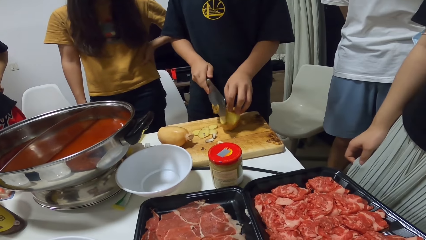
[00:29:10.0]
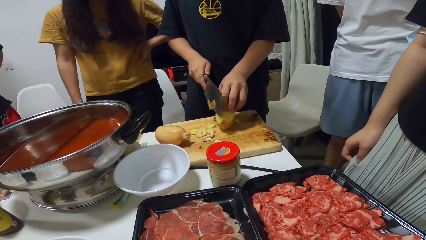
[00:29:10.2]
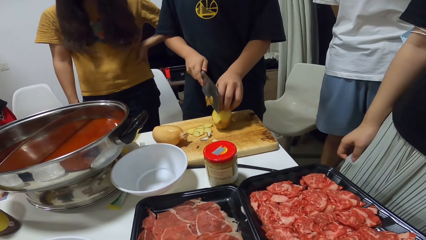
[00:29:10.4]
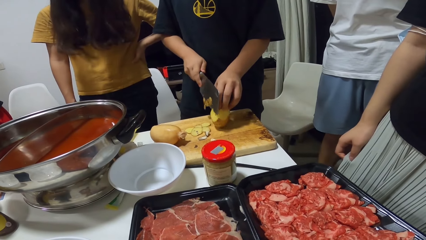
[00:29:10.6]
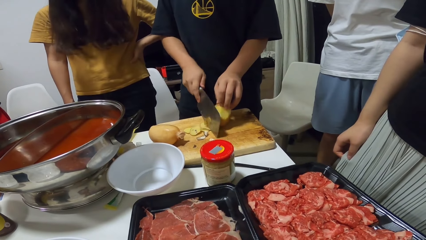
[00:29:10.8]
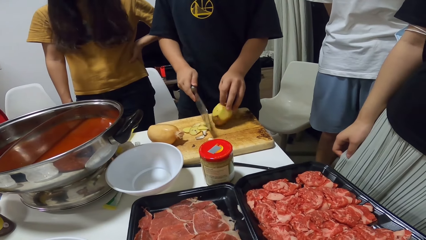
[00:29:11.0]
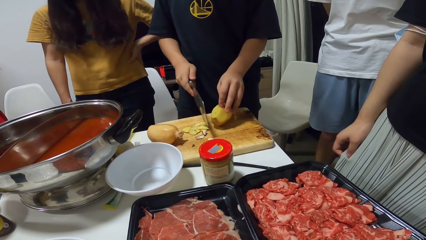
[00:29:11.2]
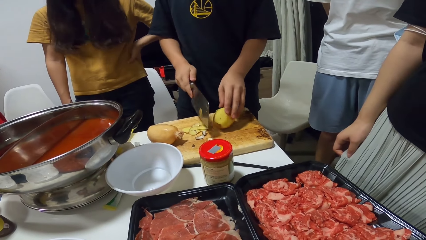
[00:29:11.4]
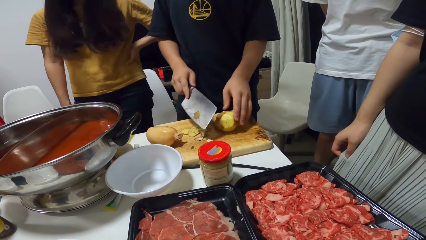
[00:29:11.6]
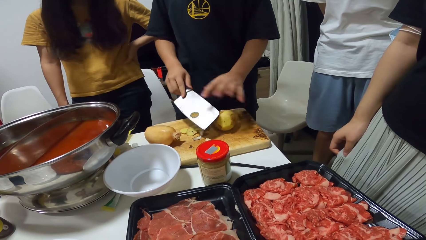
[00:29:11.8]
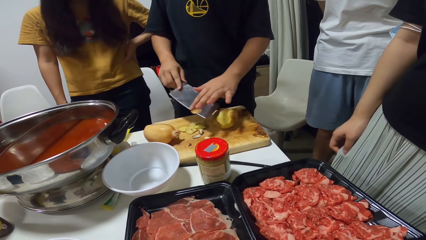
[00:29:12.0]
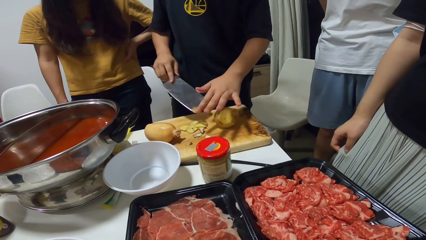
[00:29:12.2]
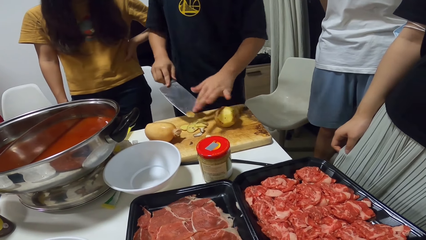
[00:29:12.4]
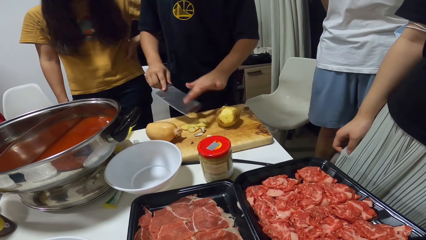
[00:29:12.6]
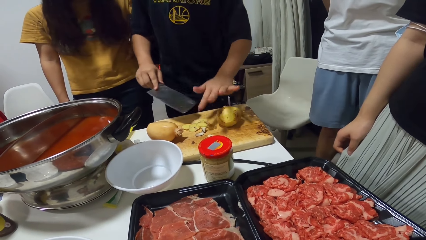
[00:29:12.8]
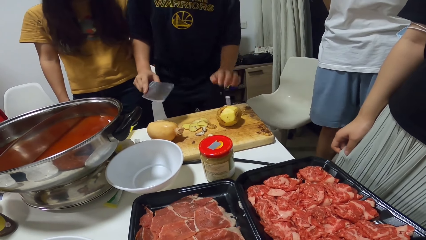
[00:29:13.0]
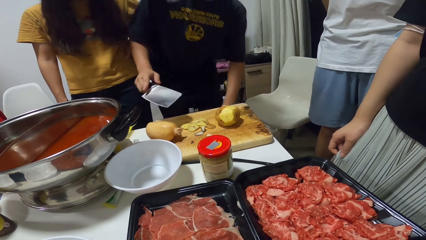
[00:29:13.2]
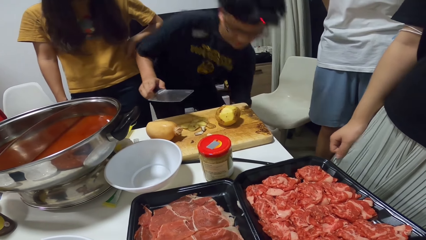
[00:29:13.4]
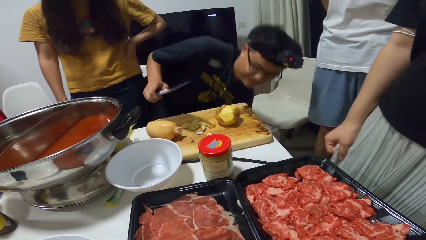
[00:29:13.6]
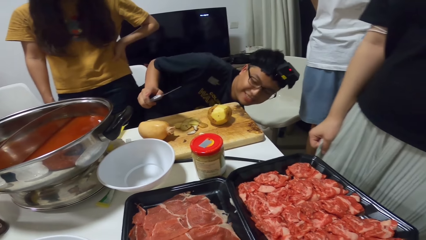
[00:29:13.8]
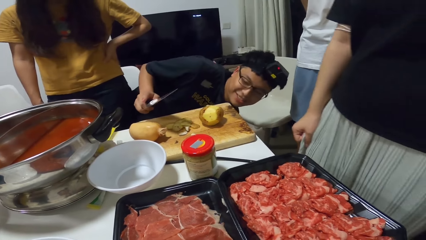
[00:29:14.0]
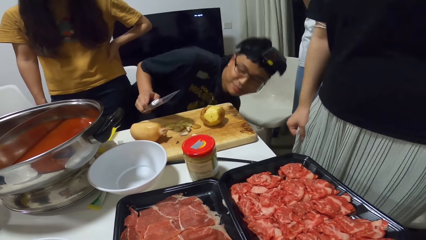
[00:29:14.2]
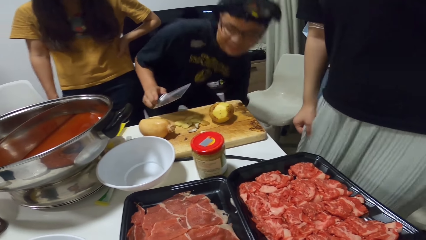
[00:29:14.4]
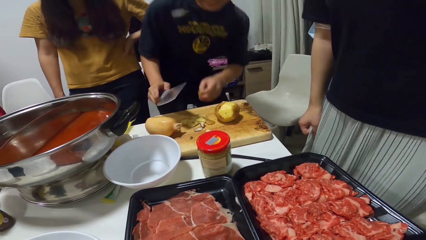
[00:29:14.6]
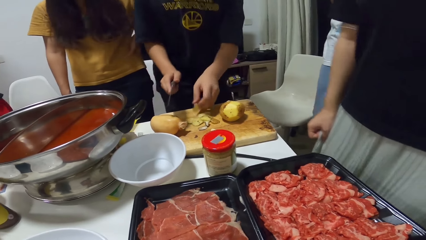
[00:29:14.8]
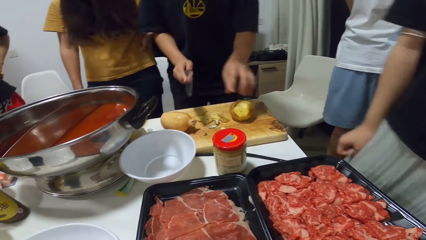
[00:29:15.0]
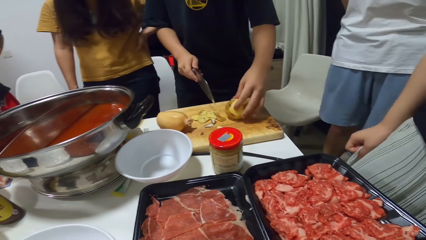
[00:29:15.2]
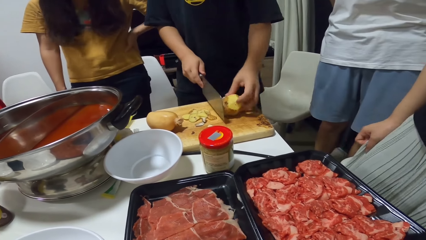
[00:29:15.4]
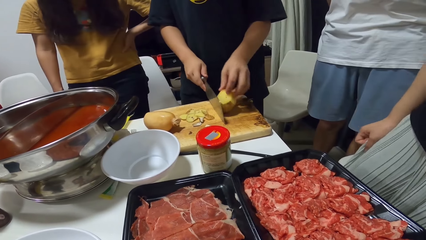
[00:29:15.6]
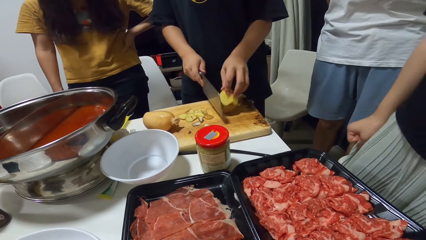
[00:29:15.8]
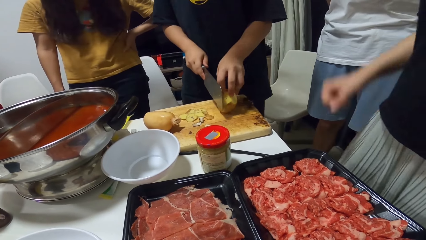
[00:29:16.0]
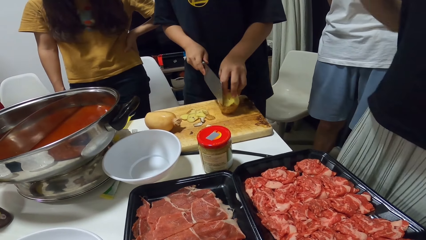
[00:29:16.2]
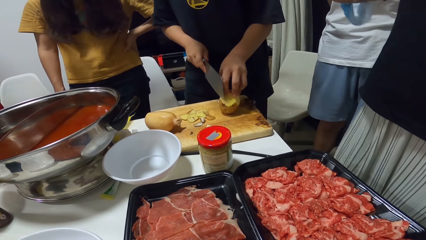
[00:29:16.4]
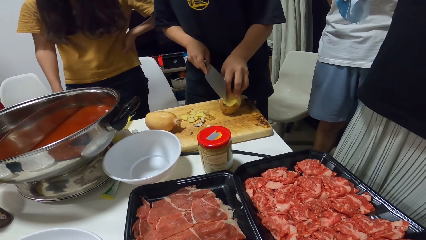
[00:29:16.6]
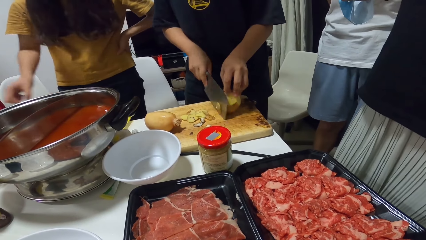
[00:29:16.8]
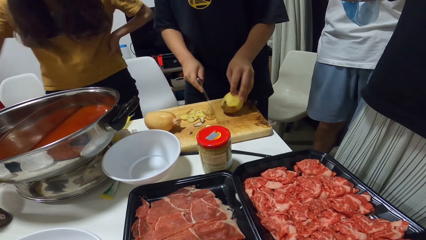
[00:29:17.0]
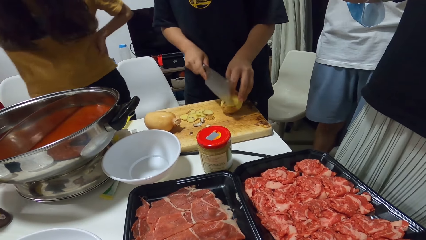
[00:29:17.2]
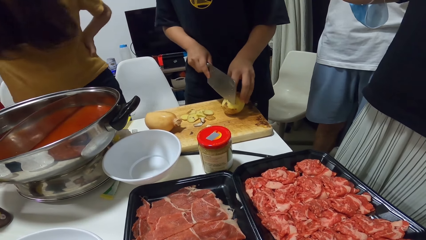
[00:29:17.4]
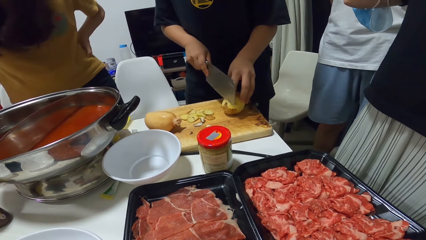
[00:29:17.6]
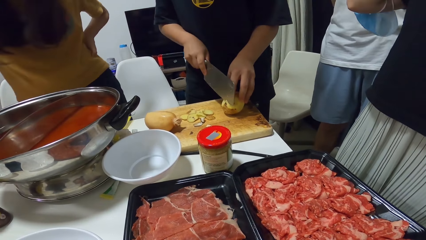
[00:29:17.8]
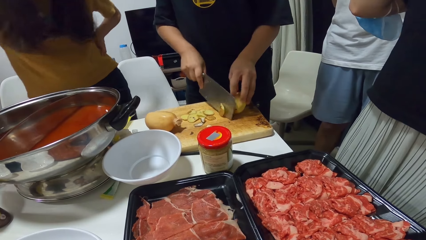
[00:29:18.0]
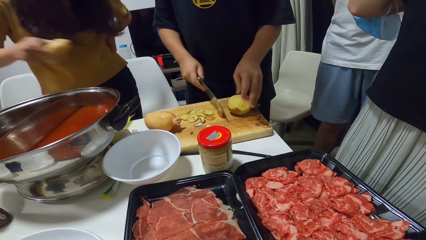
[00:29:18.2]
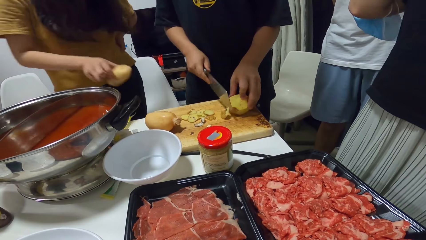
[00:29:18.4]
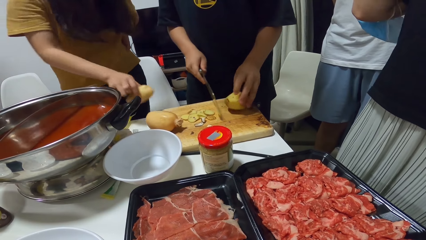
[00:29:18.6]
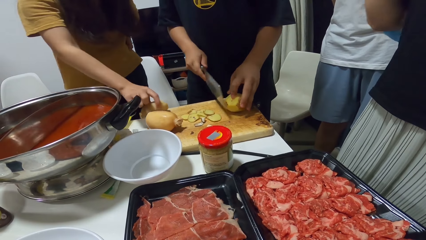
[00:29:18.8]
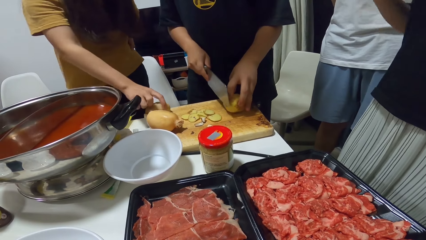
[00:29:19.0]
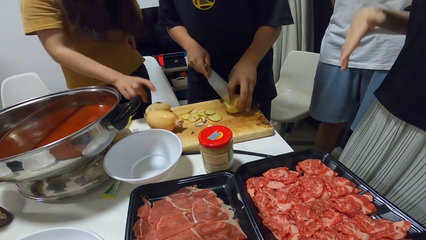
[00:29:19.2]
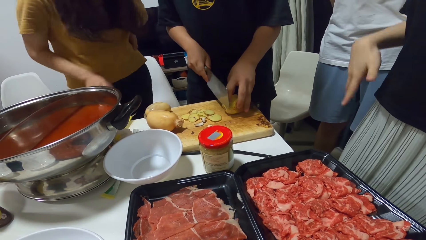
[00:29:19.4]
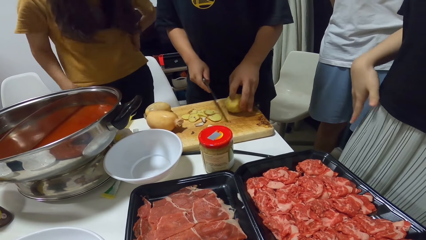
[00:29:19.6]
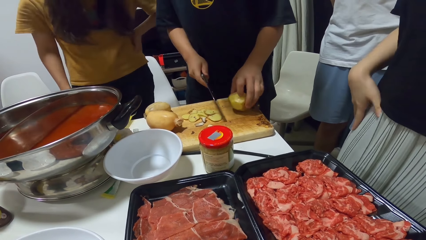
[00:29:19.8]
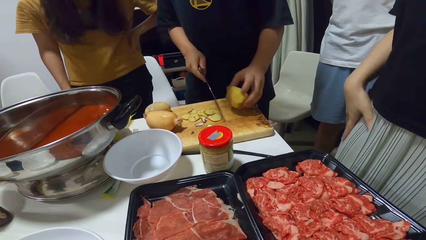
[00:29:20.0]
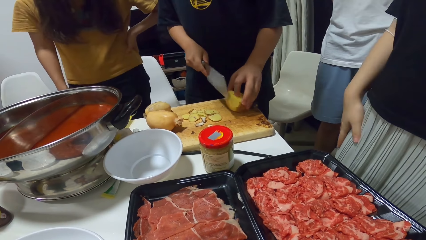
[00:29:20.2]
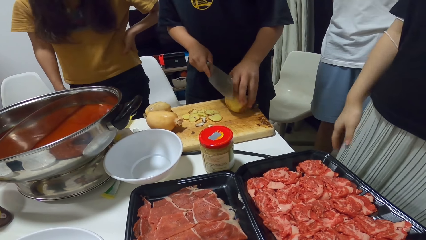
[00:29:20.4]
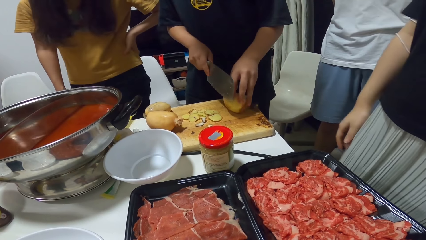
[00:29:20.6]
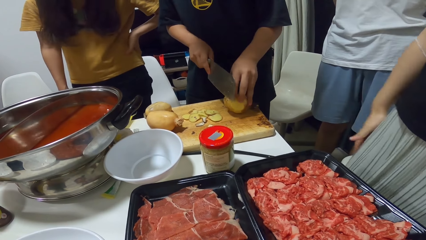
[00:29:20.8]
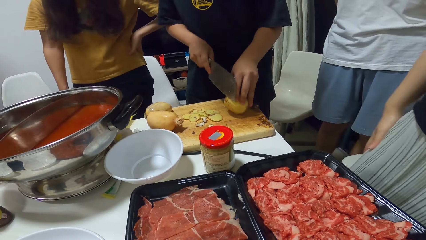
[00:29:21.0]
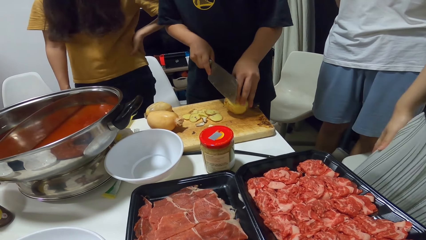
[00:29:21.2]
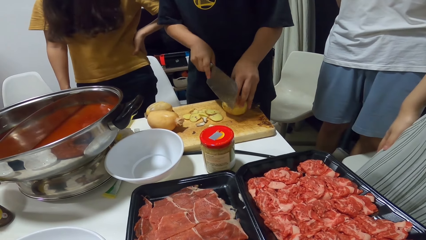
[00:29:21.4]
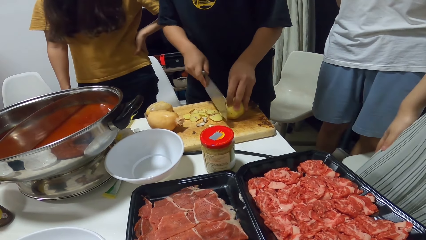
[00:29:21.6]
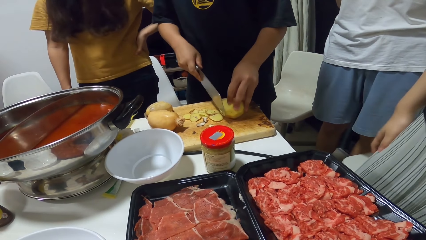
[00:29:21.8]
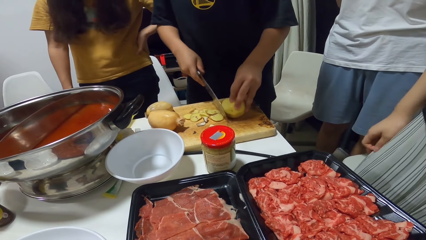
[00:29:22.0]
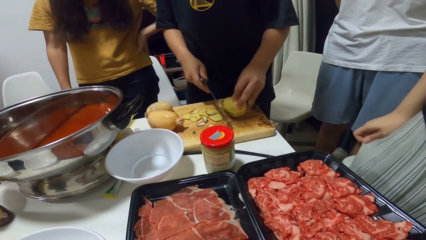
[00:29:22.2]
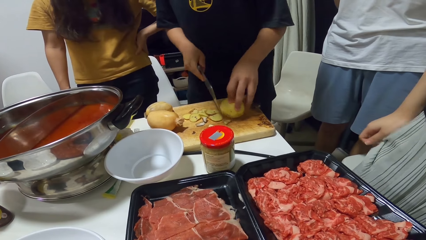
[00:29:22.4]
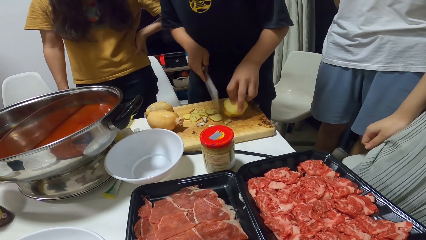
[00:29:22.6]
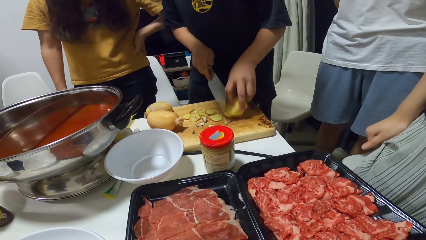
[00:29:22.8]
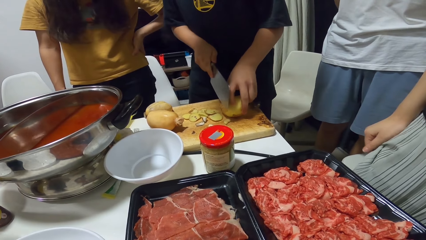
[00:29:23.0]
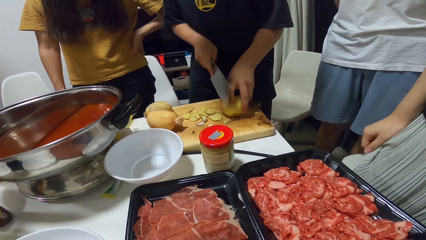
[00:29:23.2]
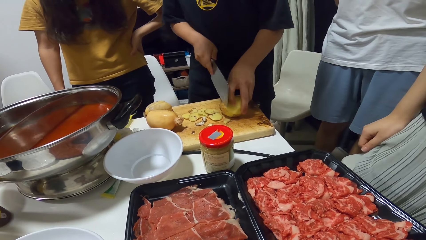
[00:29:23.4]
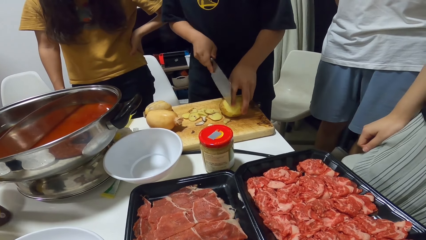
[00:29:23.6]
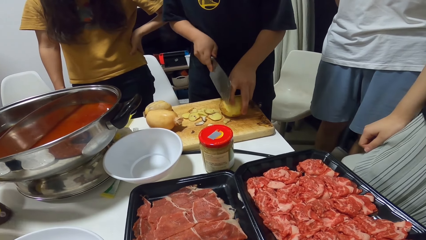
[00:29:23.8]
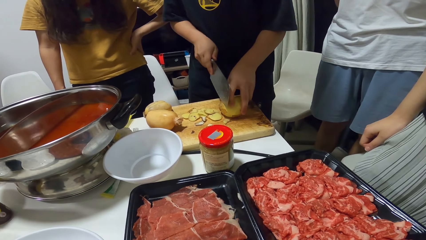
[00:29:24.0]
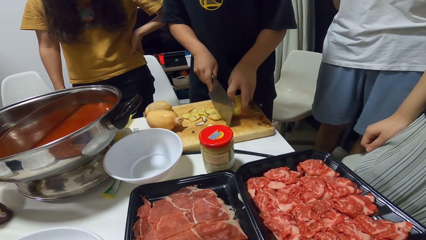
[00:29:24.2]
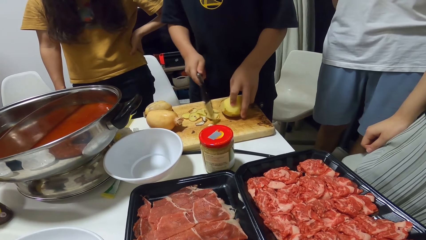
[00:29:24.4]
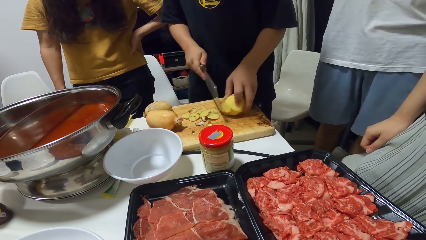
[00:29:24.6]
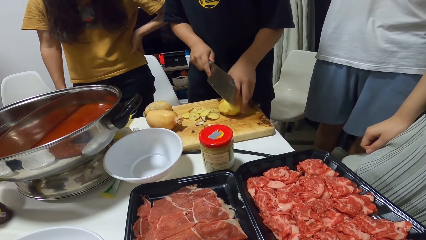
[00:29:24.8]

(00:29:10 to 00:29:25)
A man removes the peels from the knife, picks something, and chops the potato. A woman picks a potato. The woman places another potato onto the chopping board with her right hand. The man chops the potato.
